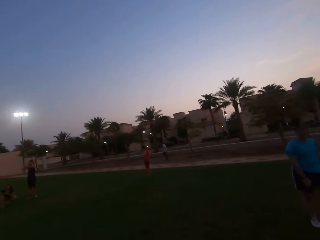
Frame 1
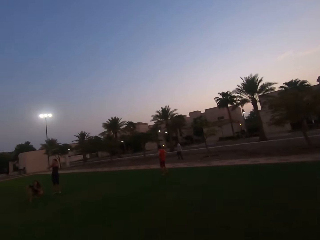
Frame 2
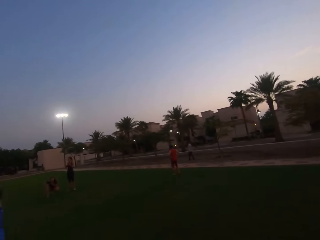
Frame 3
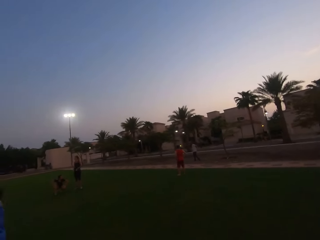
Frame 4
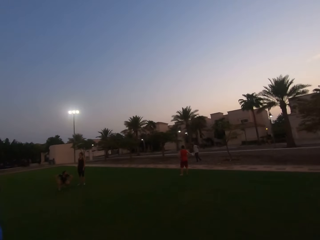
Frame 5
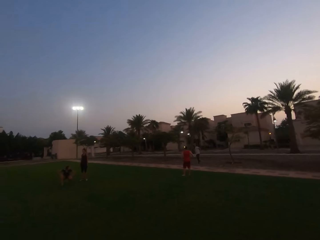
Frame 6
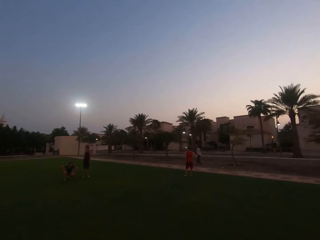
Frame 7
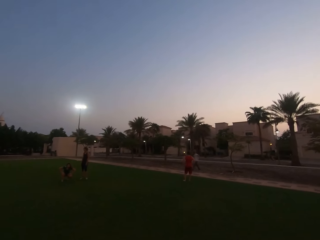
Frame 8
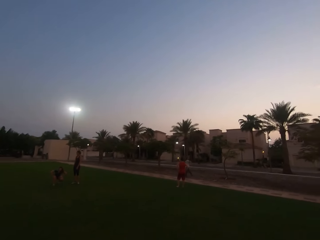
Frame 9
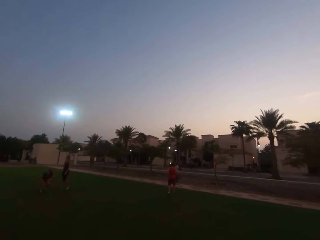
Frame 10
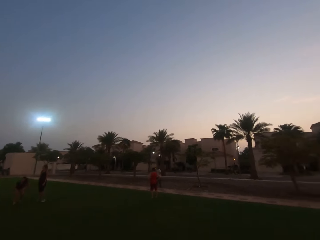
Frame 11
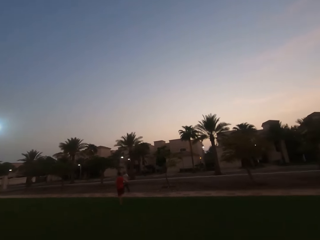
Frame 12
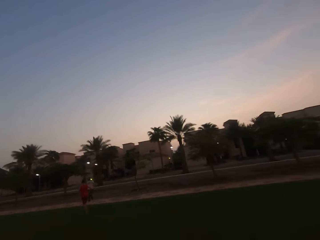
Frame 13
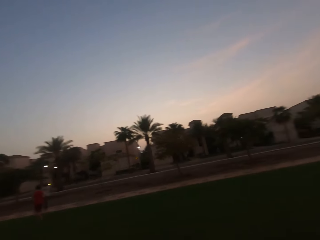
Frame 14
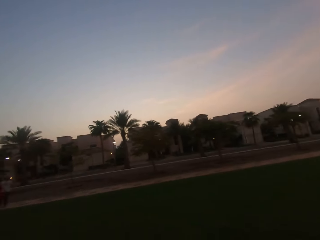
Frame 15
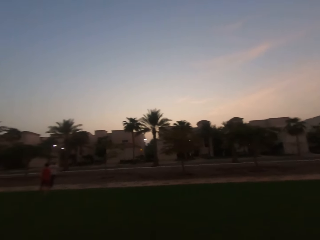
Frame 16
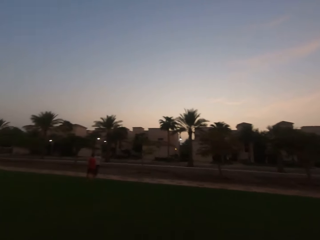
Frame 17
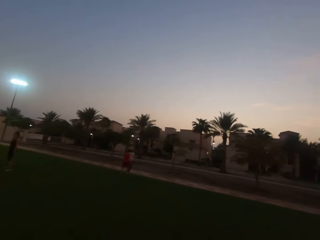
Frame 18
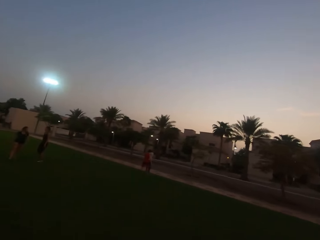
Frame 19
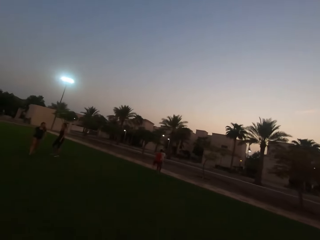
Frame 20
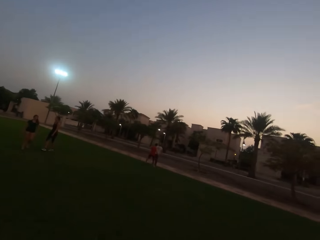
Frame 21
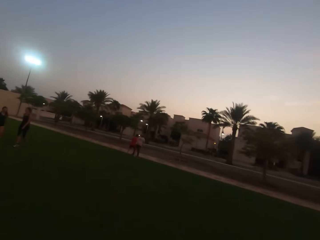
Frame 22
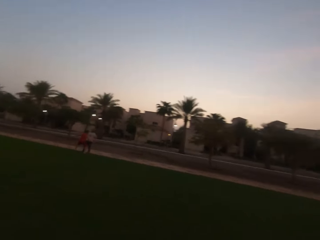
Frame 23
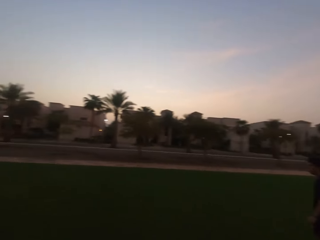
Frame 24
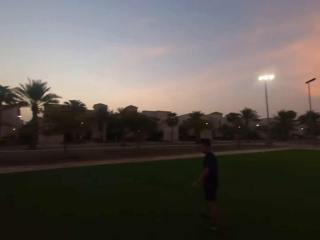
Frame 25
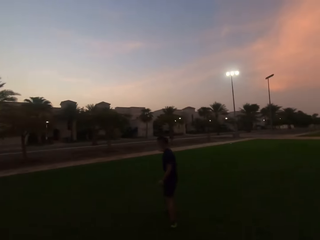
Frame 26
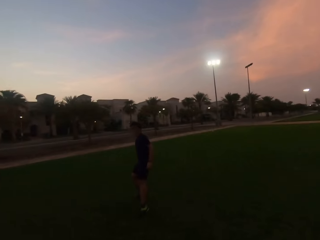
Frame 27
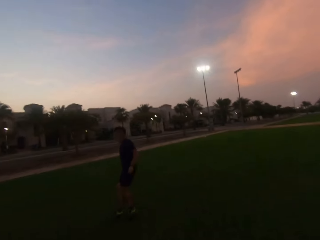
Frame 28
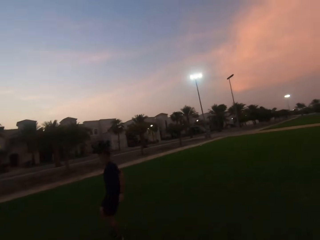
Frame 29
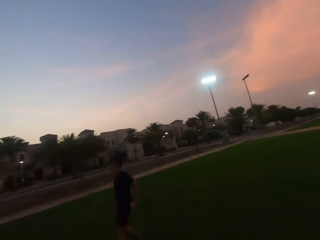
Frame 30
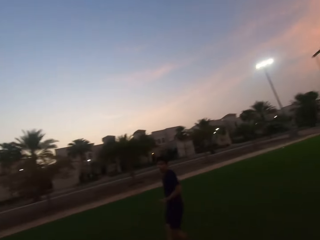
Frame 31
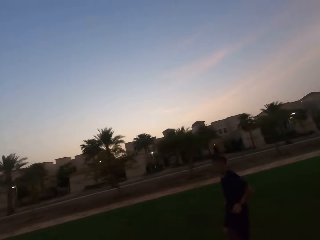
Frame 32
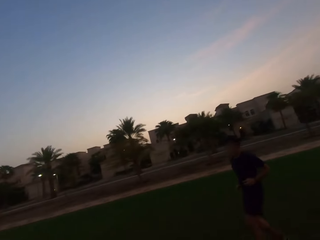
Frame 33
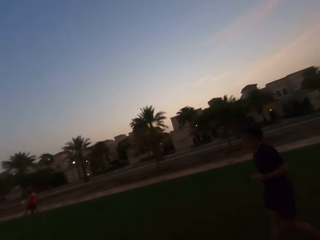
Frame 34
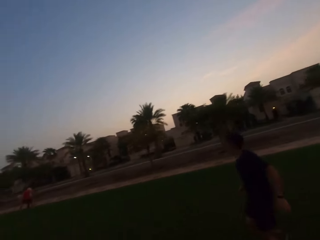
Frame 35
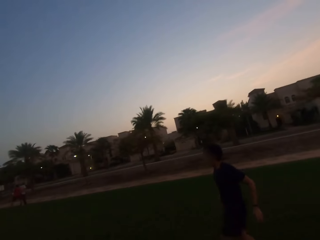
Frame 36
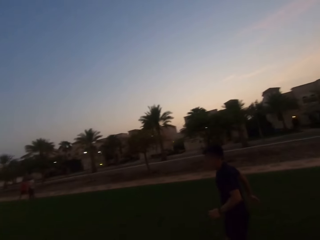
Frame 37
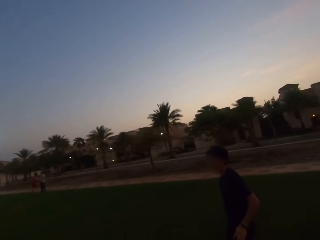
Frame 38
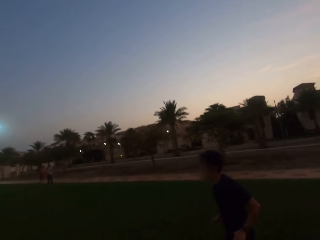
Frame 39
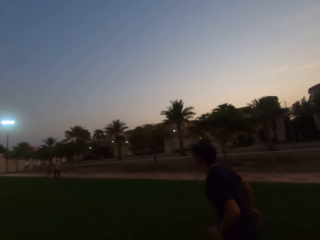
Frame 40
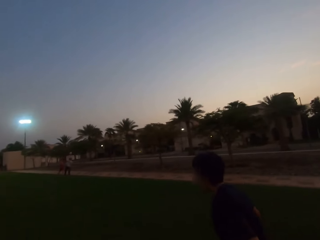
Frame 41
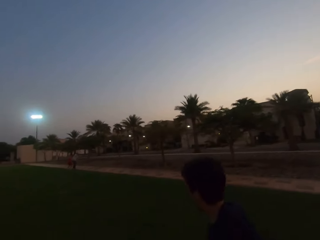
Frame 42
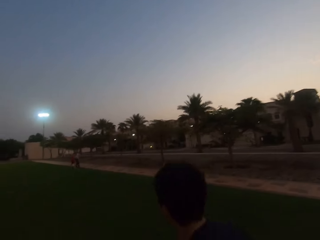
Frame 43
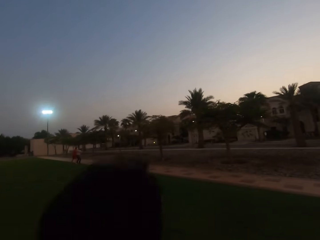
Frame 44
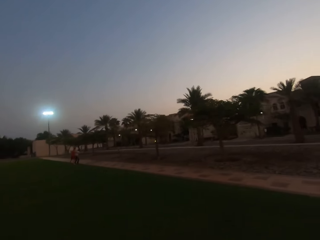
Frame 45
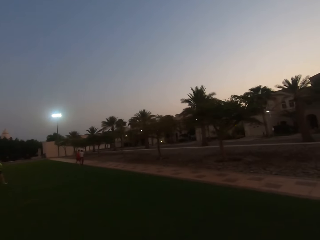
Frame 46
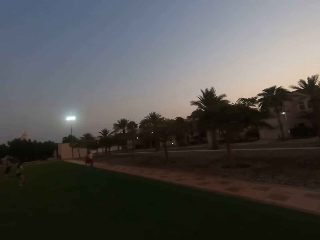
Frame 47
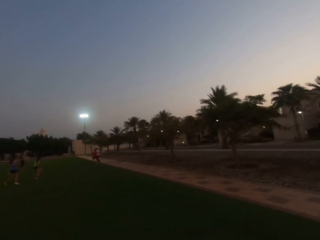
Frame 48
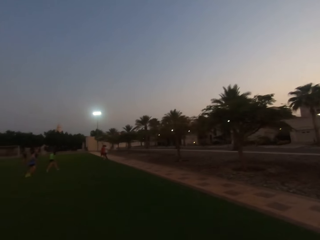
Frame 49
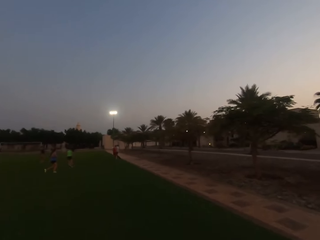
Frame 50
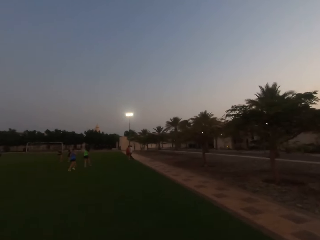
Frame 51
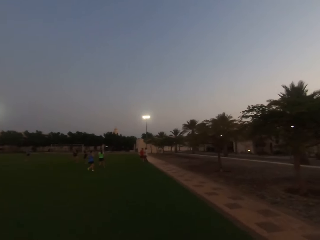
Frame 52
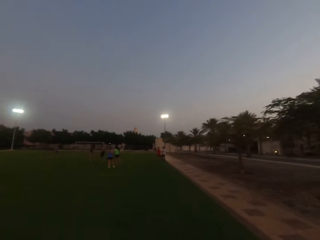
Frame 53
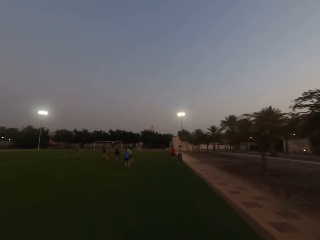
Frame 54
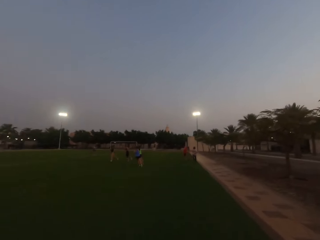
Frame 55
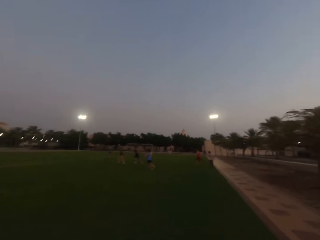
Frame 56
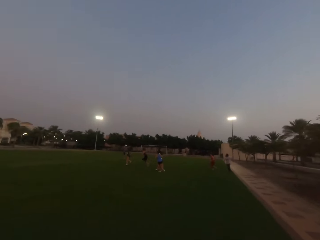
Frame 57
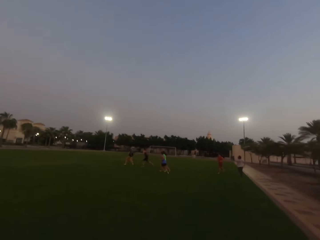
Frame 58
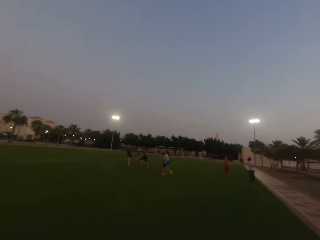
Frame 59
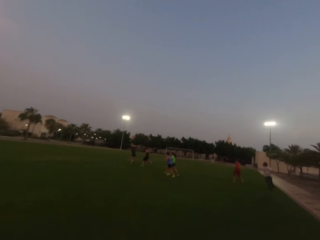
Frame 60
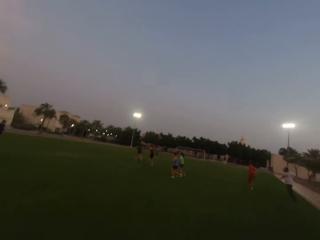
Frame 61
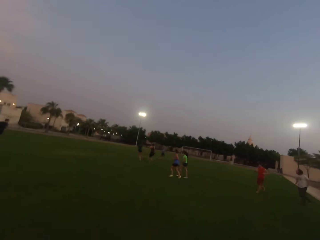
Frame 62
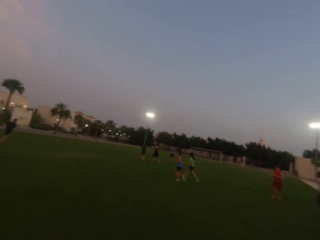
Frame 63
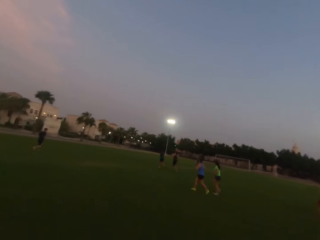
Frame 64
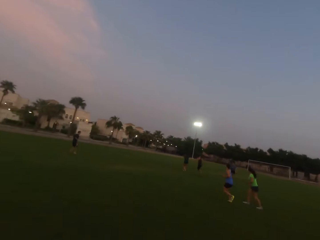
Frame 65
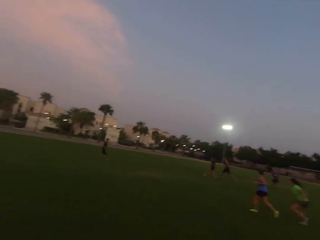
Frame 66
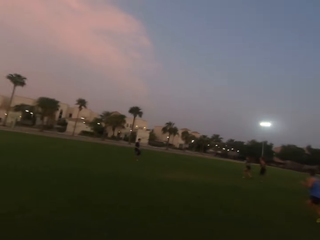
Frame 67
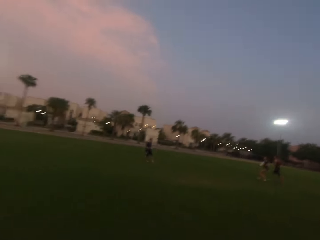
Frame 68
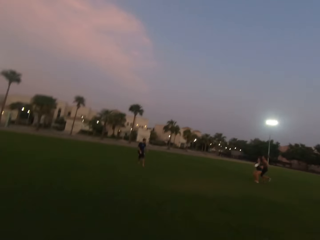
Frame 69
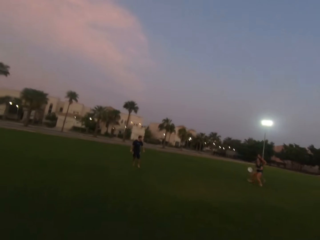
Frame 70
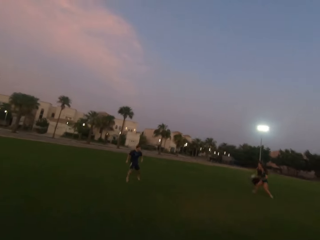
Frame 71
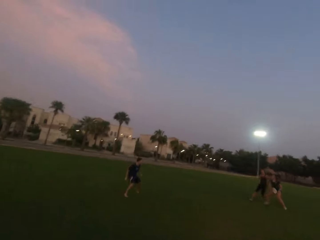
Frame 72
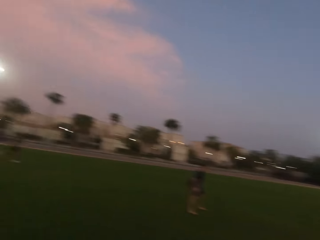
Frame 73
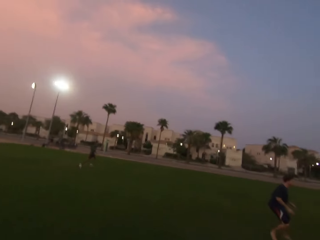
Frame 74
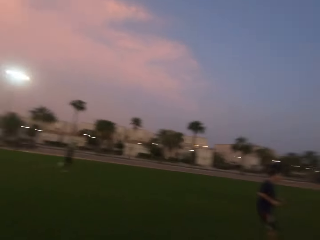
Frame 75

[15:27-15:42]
The camera wearer runs forward. They run around.

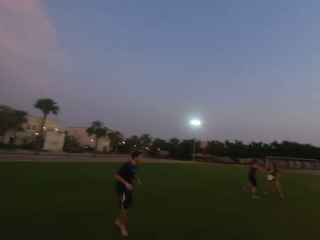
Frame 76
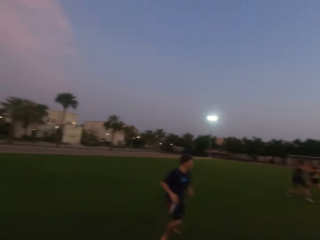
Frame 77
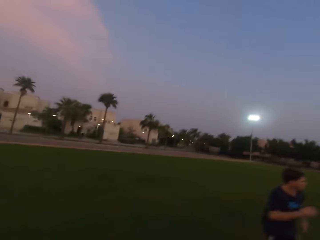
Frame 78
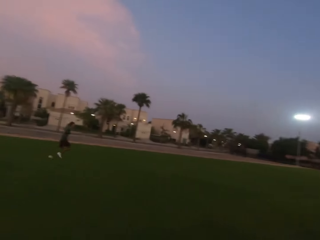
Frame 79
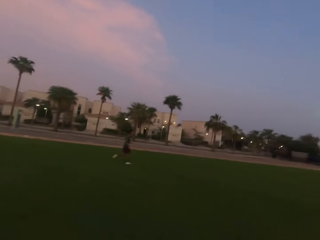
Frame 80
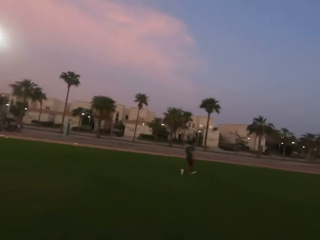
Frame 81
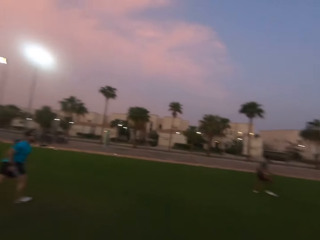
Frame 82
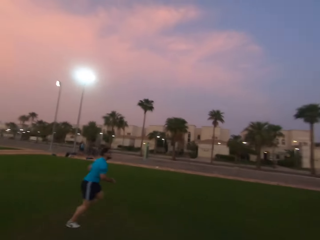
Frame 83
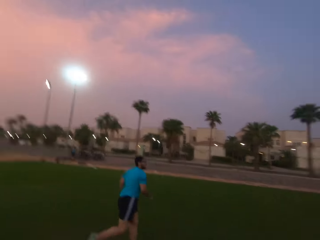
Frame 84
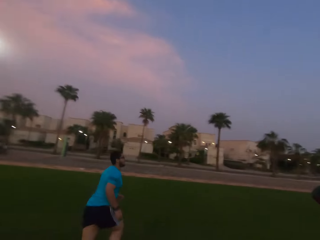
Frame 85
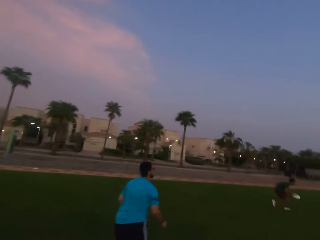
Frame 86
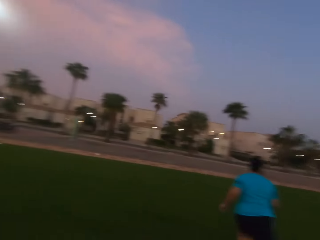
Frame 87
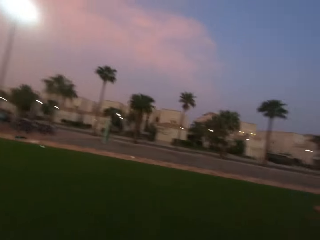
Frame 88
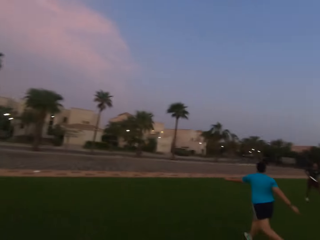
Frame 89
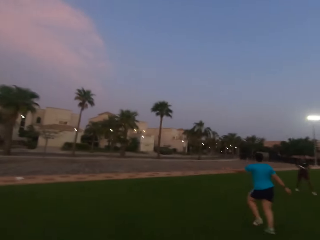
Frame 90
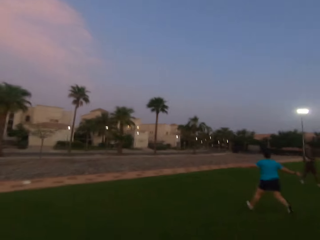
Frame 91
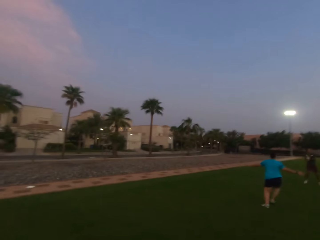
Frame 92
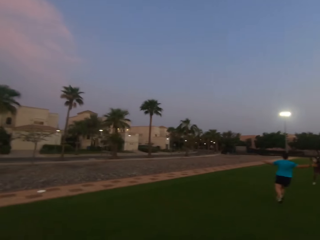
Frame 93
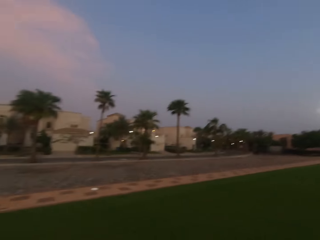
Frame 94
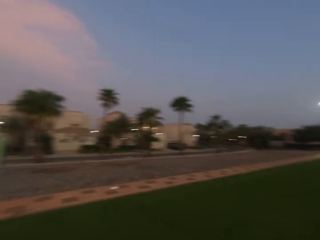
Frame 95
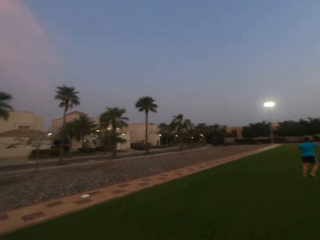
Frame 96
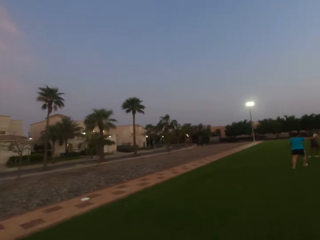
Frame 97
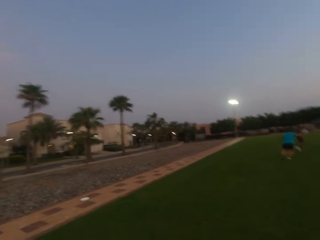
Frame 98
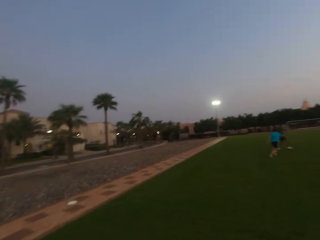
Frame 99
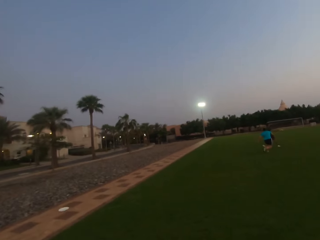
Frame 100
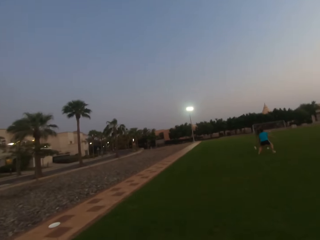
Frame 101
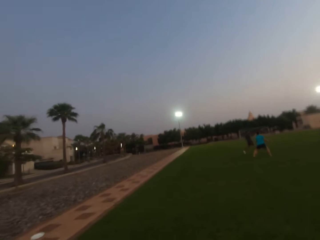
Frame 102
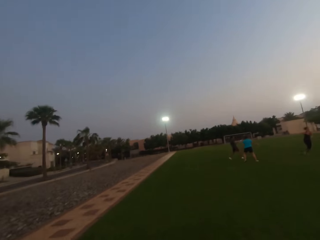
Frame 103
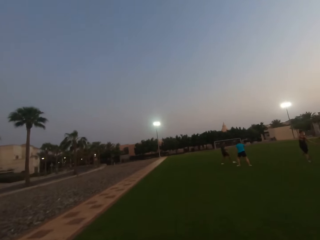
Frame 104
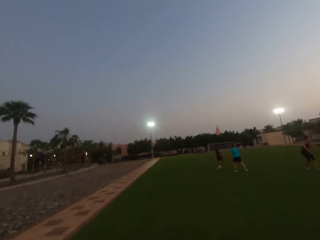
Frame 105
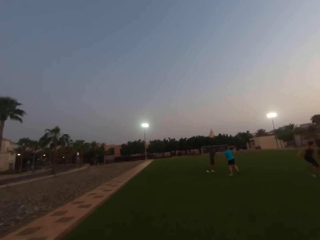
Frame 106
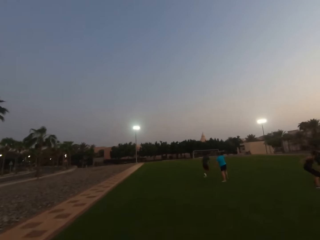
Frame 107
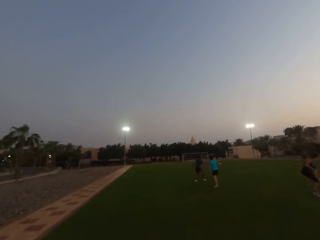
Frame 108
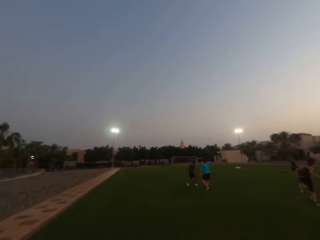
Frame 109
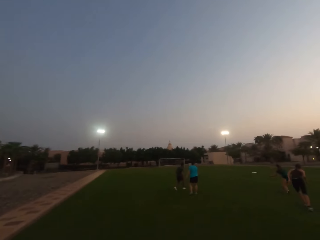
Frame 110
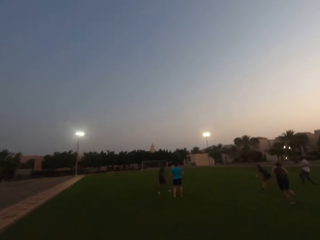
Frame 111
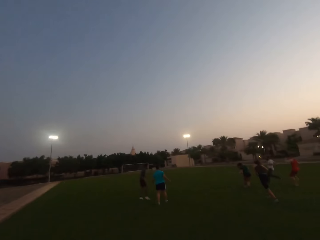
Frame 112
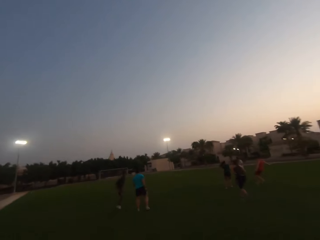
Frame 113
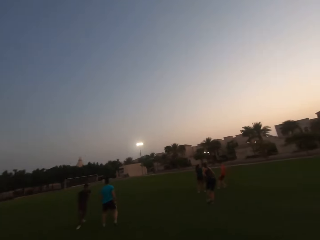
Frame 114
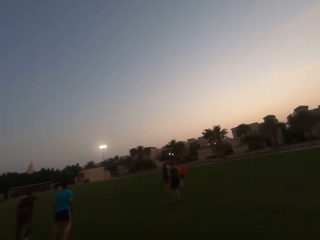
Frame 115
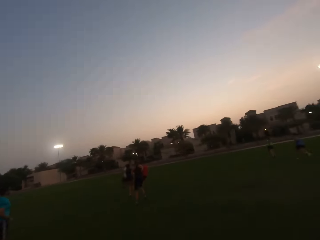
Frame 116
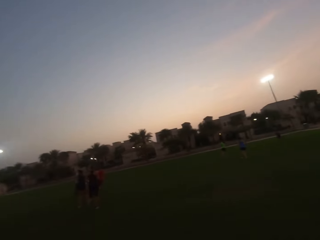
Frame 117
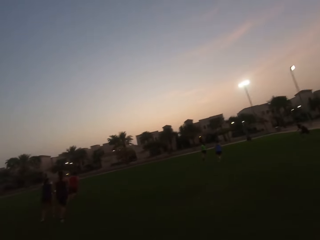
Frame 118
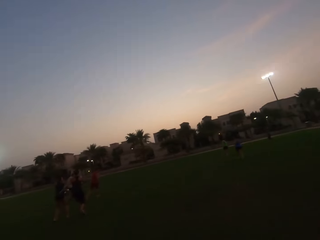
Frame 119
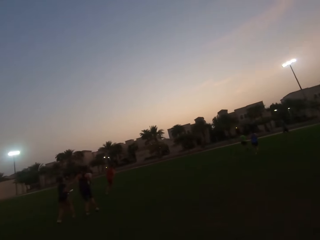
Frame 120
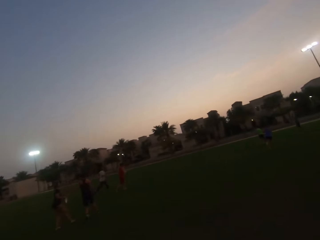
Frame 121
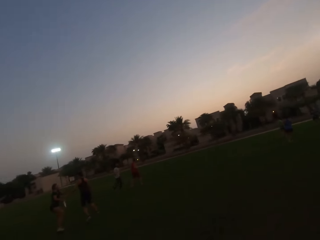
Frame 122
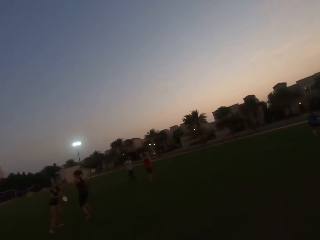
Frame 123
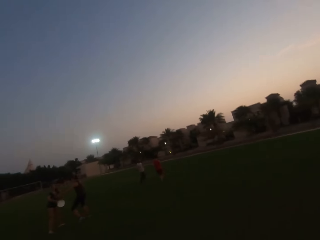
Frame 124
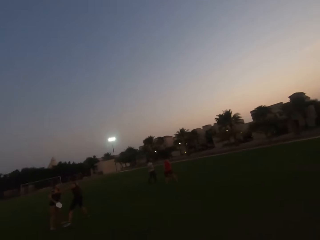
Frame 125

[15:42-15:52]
A man catches a frisbee. The man throws the frisbee. A woman catches the frisbee.
